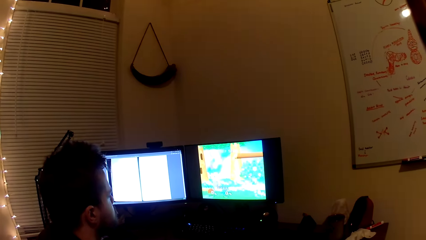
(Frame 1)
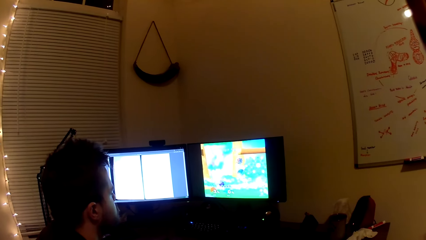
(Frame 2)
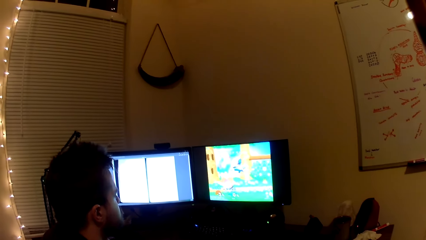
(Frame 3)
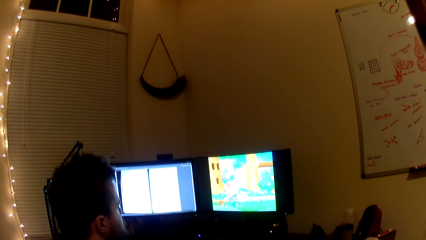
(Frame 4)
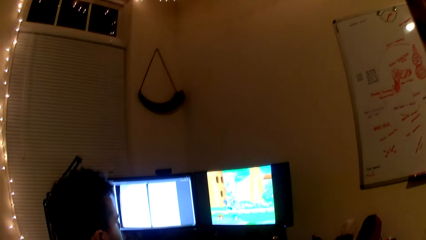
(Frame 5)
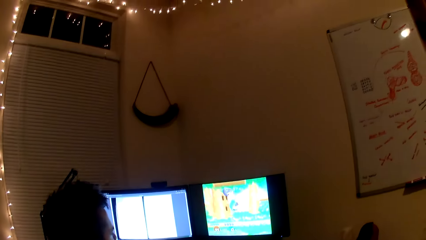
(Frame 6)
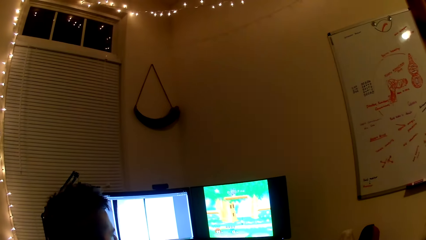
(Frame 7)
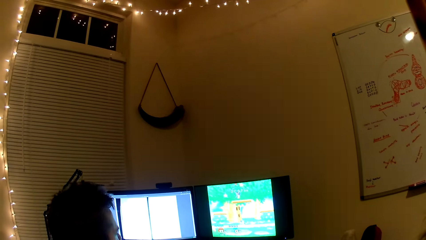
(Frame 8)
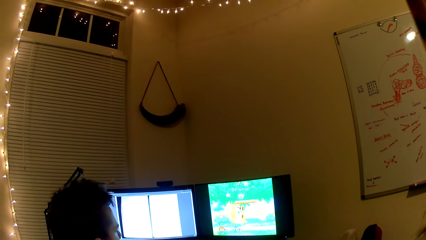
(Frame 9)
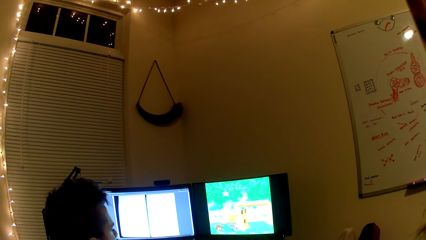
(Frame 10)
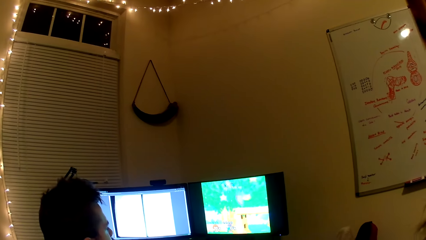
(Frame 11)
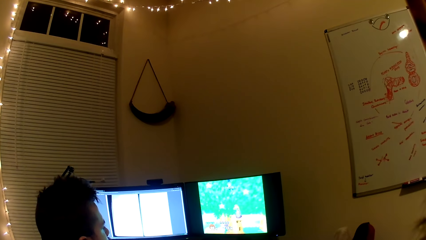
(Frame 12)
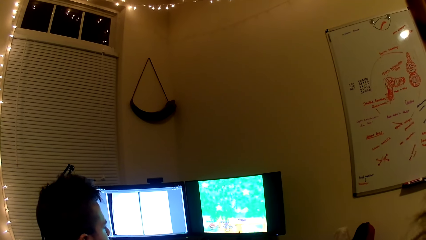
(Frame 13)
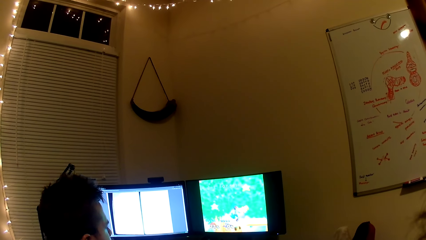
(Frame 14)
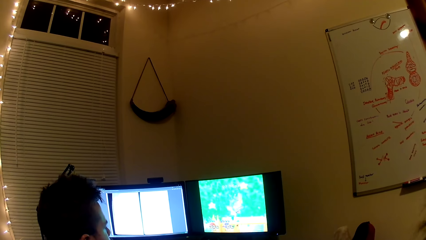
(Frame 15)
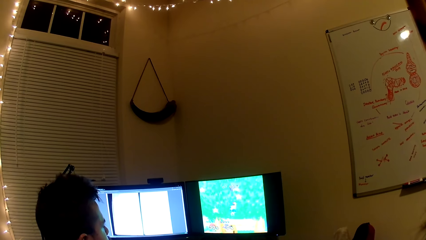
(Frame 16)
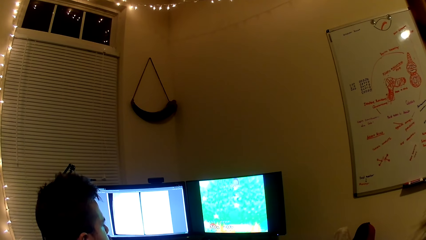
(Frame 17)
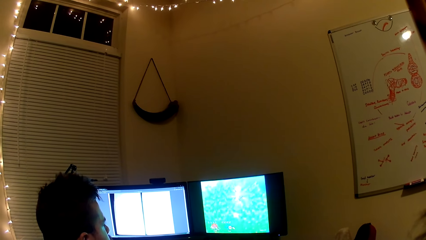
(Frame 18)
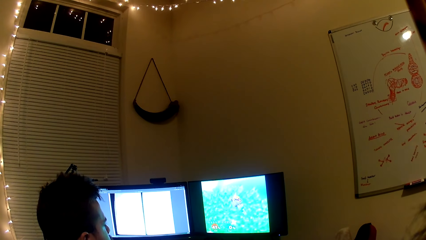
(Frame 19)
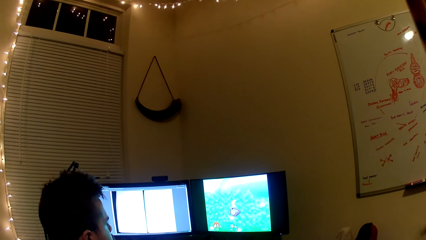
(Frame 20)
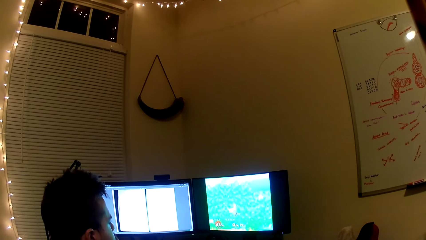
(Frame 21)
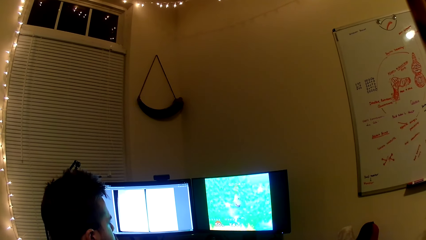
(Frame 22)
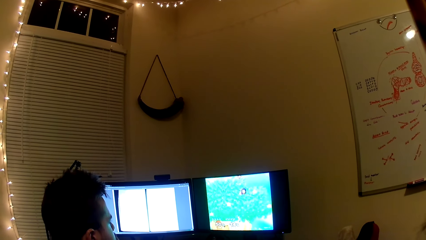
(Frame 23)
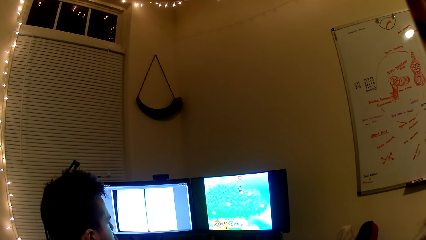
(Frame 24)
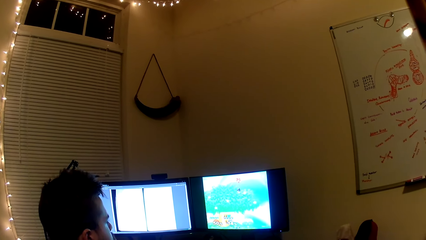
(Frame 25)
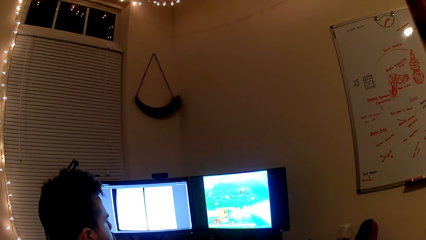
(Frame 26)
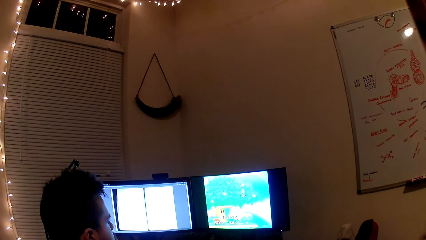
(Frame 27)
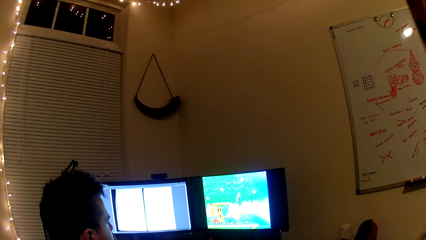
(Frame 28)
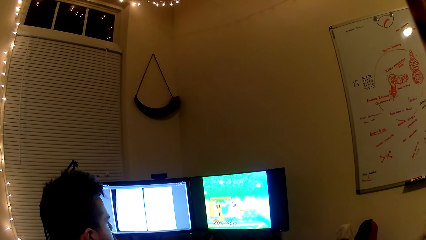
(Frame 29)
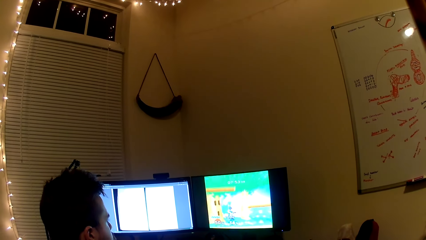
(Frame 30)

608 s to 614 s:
The camera wearer plays the computer game with a man.

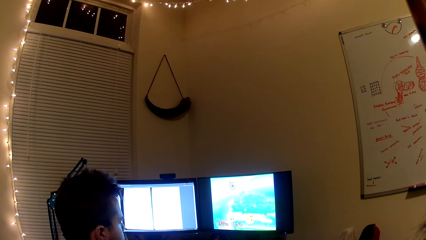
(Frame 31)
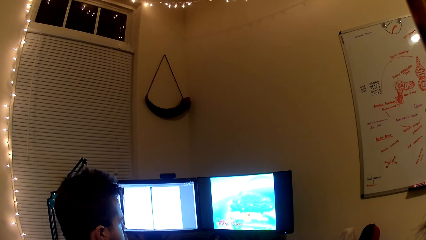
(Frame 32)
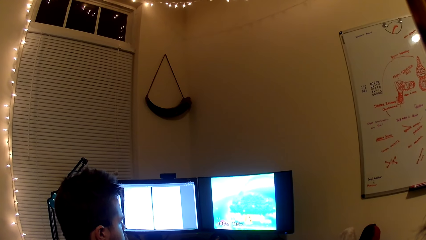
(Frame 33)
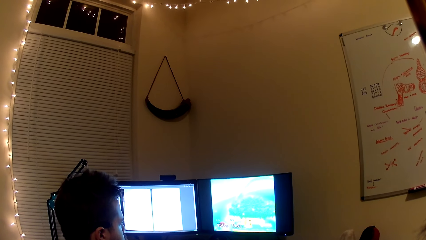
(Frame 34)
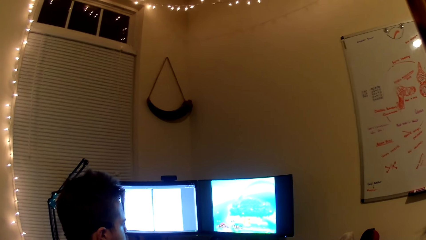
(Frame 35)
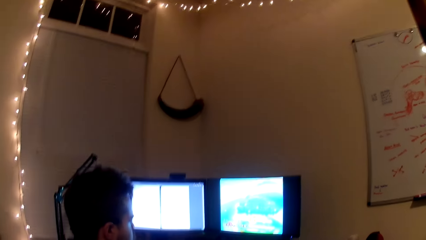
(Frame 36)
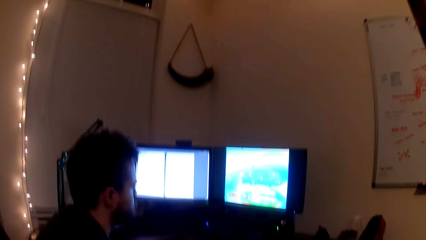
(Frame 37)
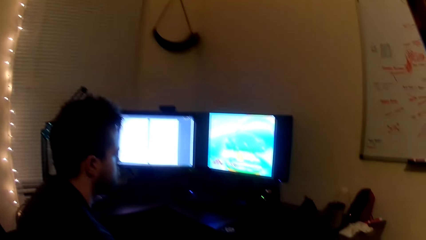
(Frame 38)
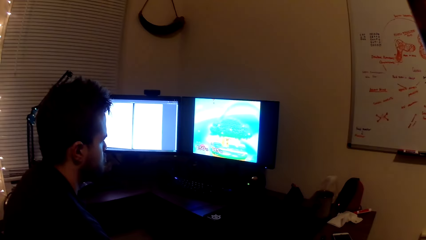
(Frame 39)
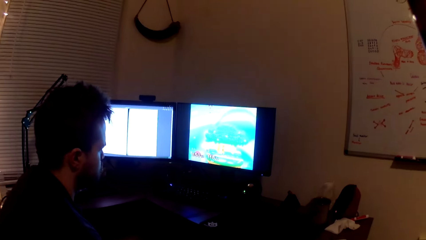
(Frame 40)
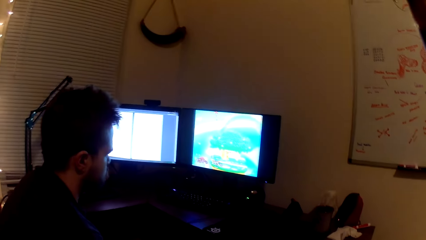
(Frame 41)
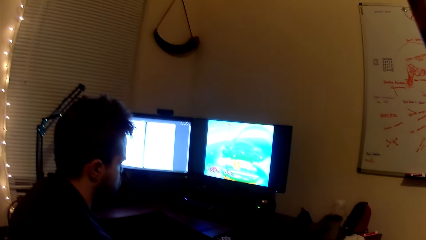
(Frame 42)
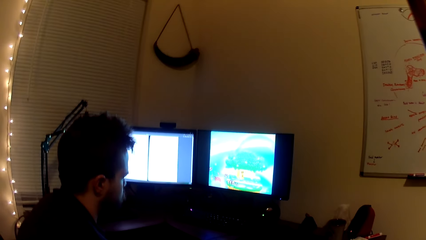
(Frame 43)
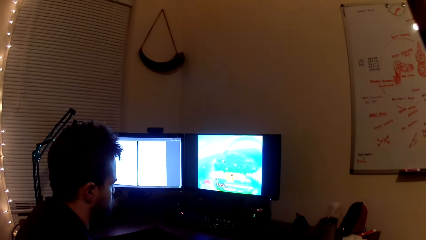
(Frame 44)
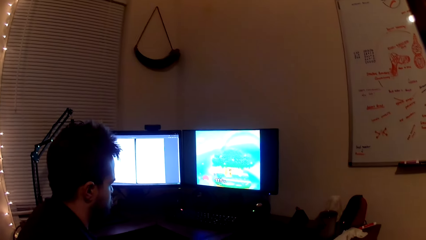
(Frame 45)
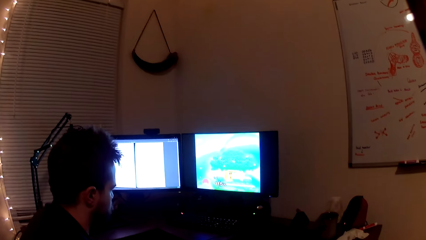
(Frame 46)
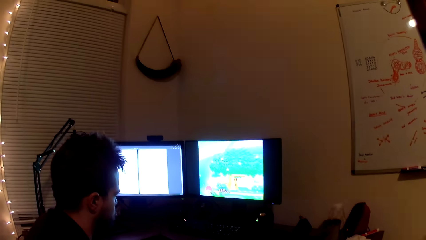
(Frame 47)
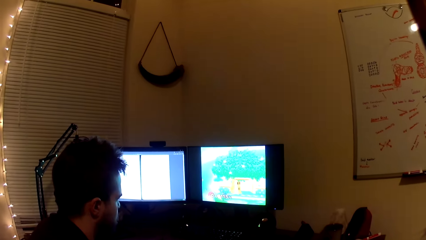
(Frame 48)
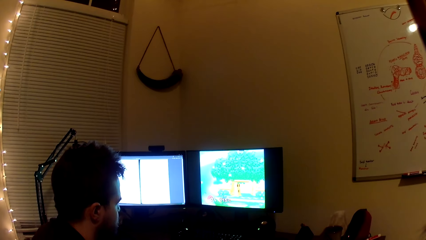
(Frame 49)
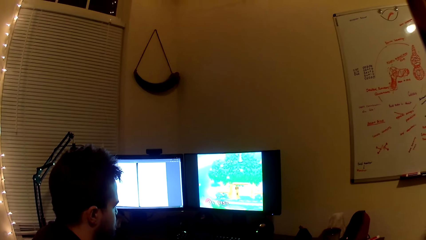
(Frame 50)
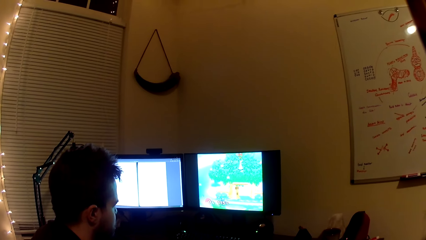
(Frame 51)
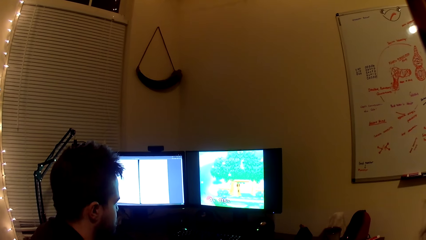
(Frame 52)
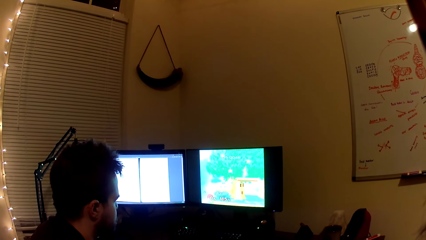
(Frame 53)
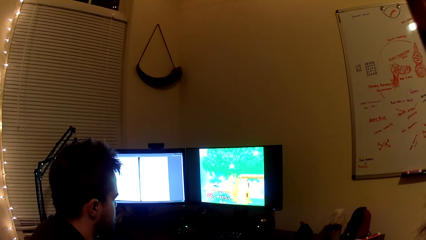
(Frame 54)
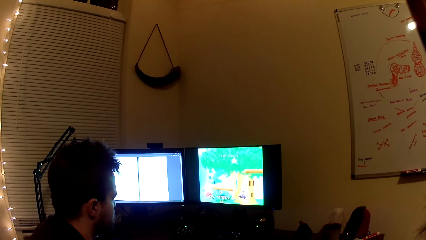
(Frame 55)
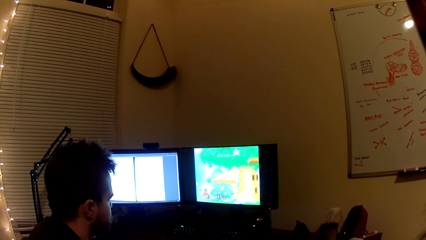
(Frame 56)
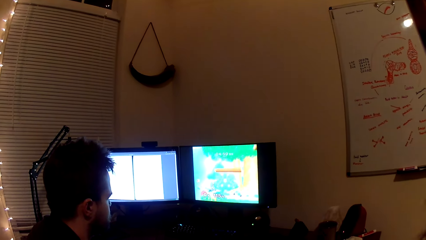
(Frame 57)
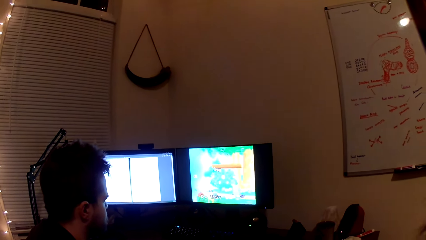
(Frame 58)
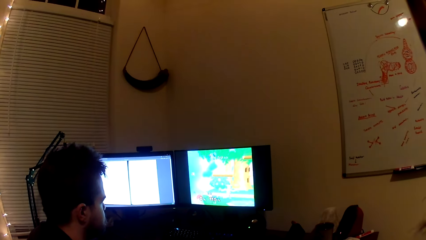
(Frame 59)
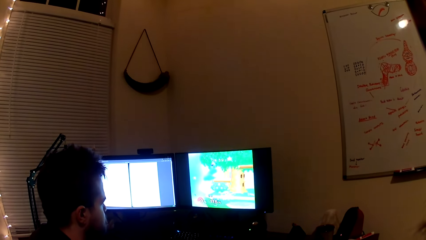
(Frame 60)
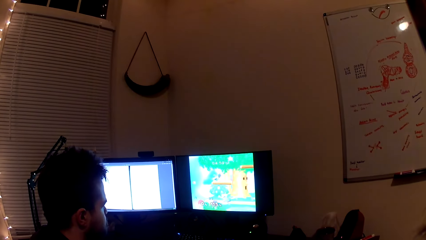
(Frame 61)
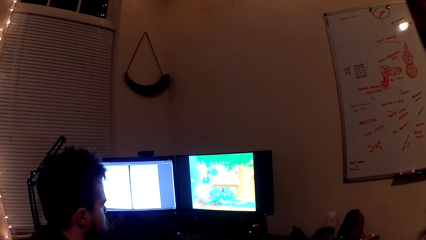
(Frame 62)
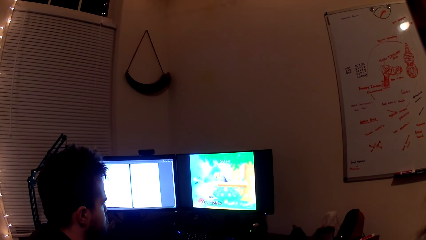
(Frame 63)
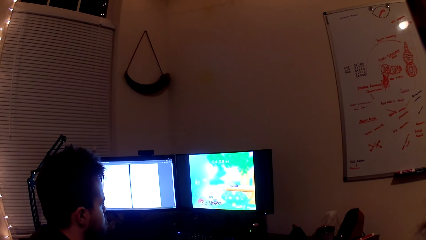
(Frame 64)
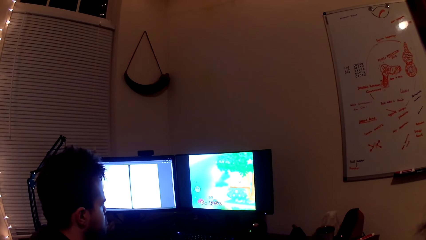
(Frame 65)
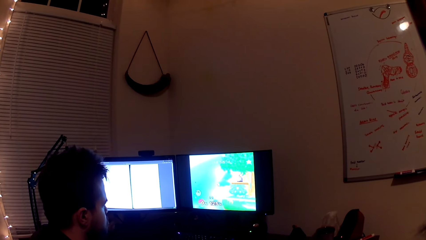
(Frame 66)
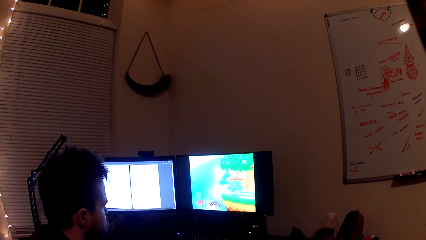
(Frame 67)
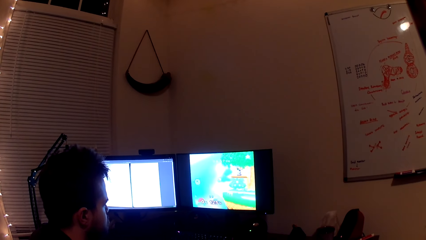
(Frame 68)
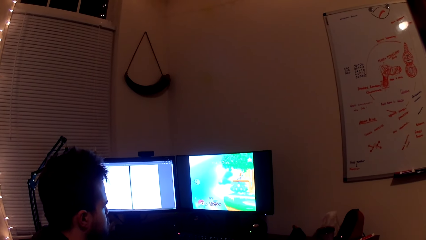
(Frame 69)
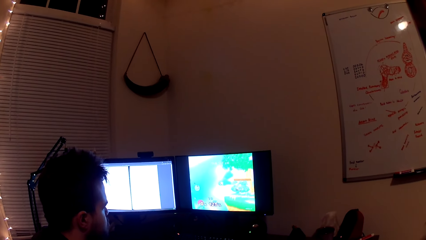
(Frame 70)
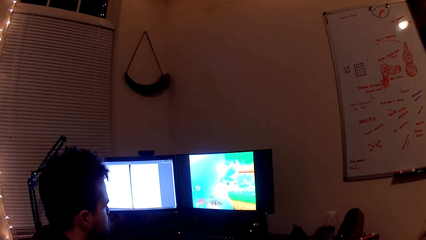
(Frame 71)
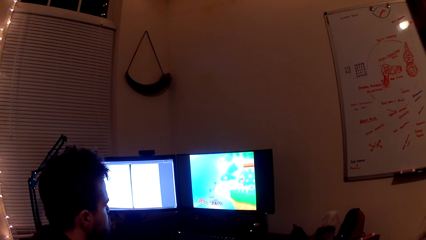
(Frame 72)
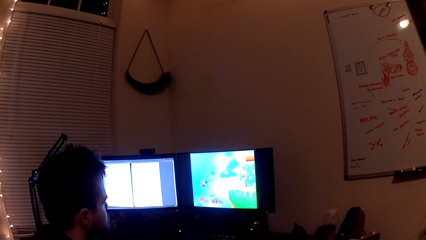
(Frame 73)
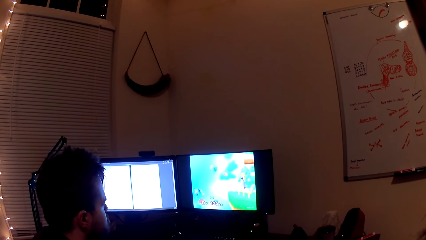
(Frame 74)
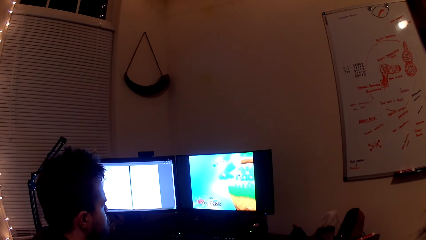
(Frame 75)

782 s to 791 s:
The camera wearer converses with a man. They play a computer game with the man.
